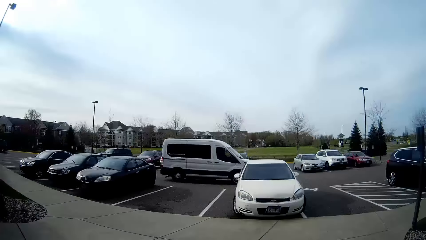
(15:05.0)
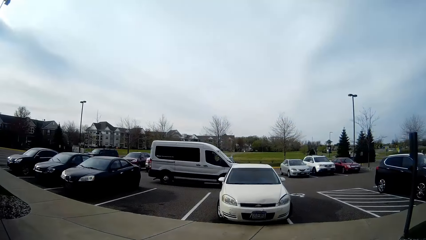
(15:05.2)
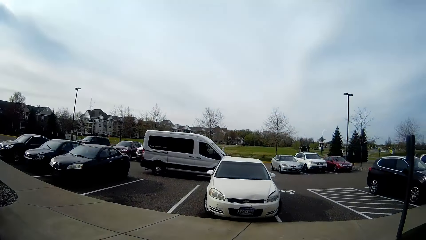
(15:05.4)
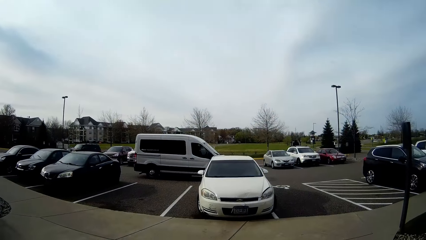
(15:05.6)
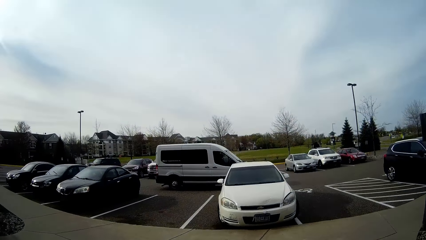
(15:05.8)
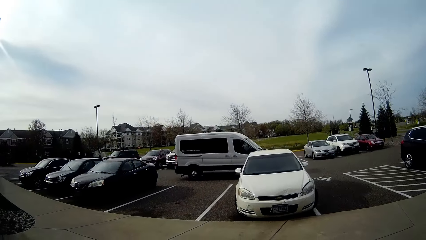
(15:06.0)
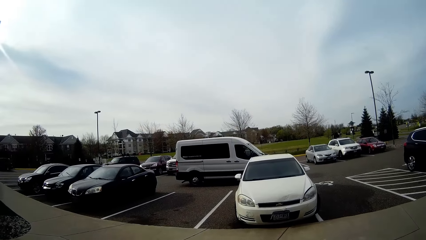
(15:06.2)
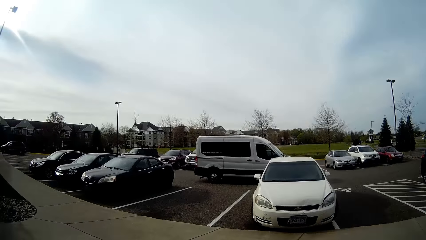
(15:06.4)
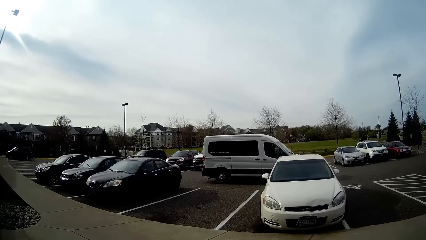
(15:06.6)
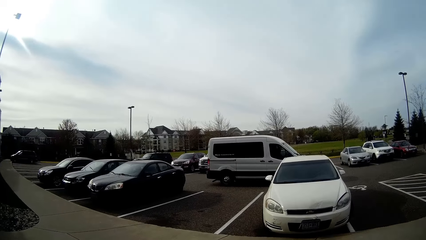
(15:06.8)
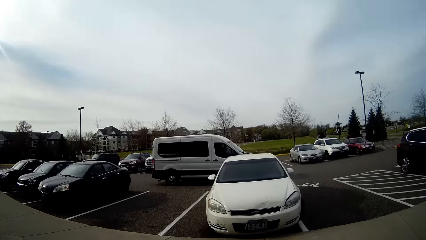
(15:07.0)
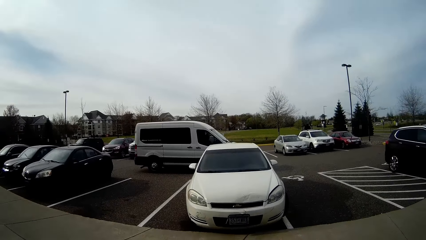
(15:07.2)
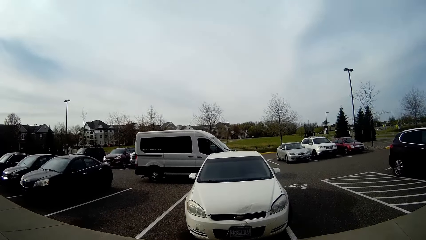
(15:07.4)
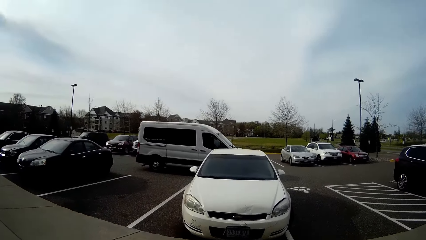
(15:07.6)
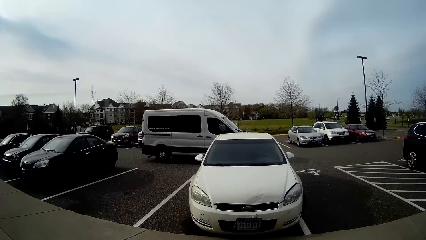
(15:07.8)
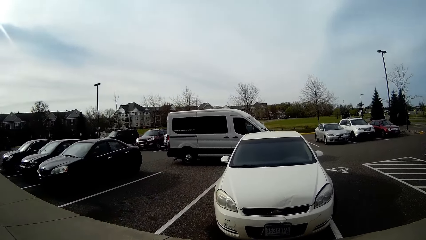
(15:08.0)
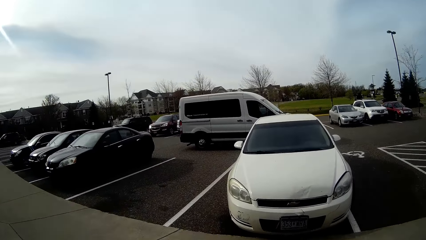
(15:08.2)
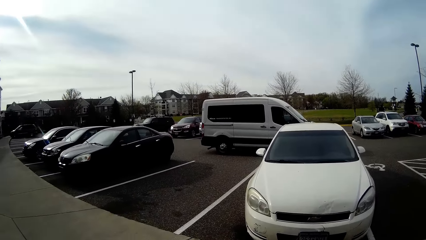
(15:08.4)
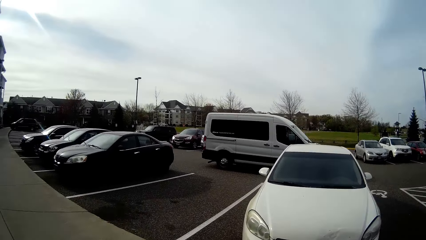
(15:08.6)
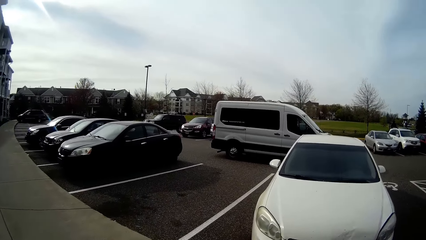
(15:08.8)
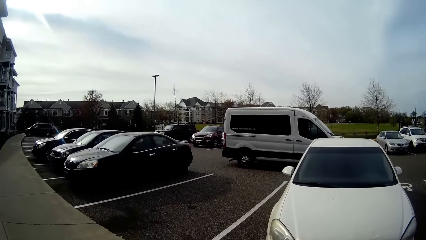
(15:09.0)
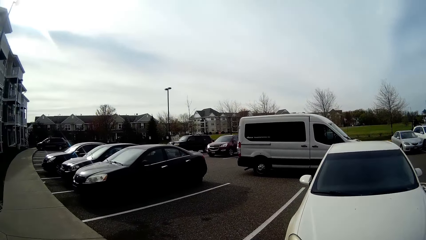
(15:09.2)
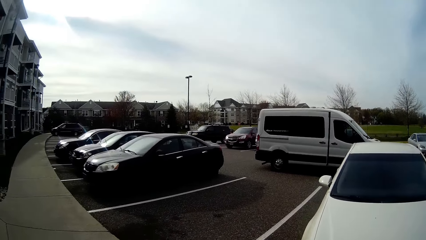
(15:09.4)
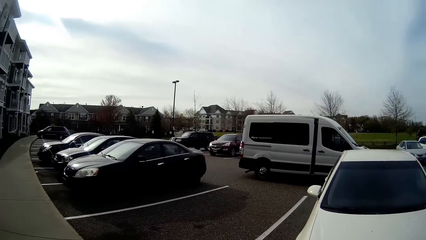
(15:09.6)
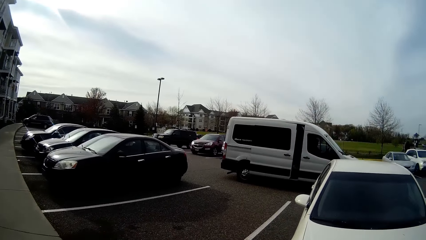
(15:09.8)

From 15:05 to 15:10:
A white van parks in front of the camera wearer and a baby. The camera wearer walks towards the white van. The baby walks towards the van.

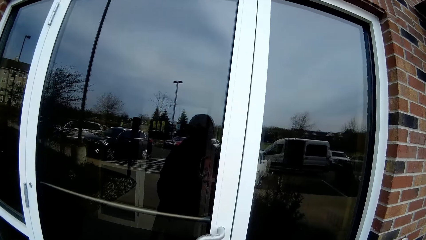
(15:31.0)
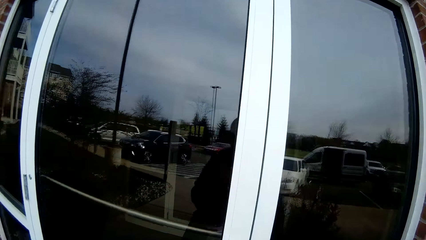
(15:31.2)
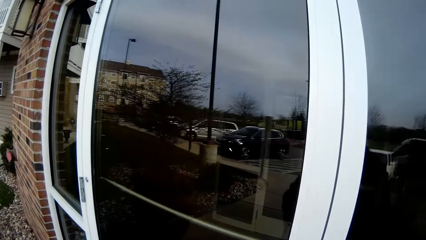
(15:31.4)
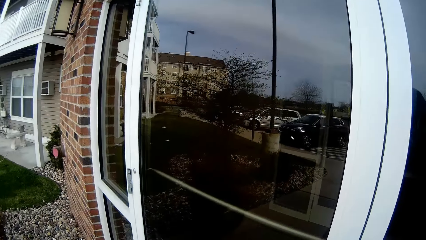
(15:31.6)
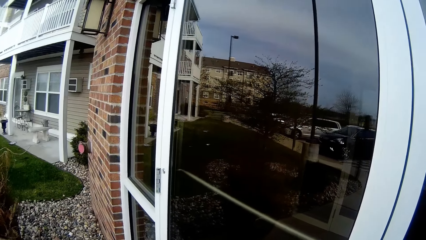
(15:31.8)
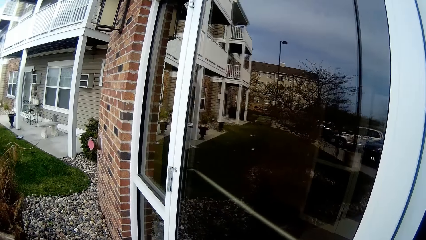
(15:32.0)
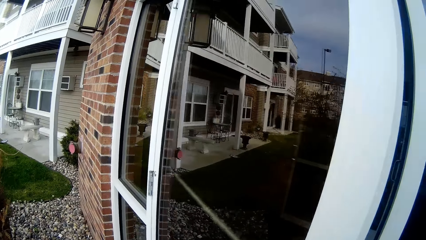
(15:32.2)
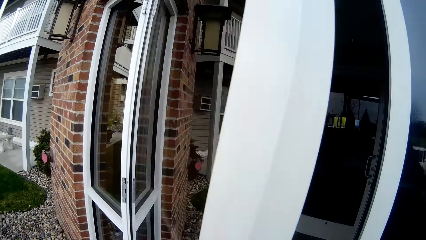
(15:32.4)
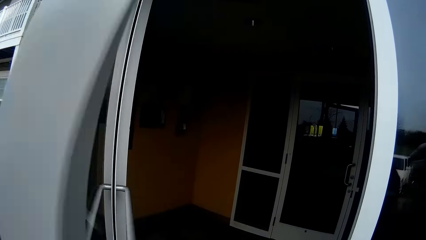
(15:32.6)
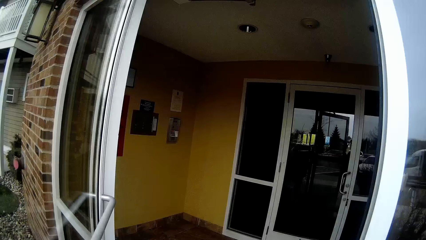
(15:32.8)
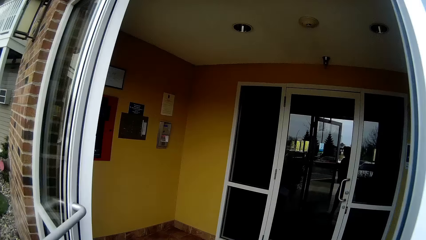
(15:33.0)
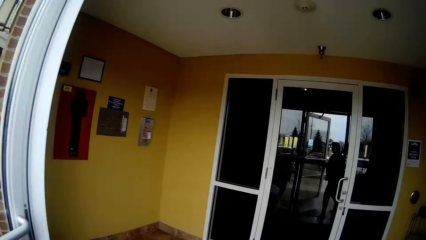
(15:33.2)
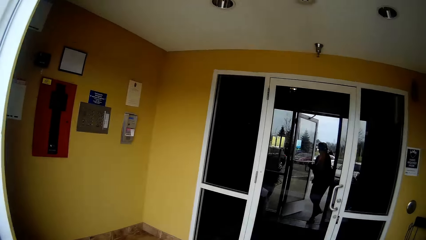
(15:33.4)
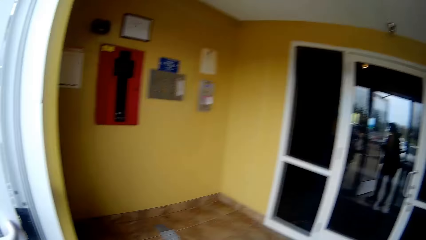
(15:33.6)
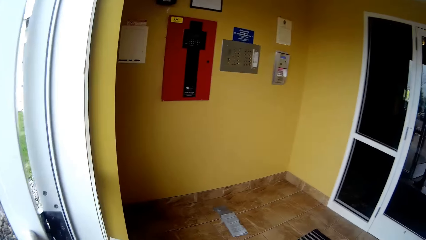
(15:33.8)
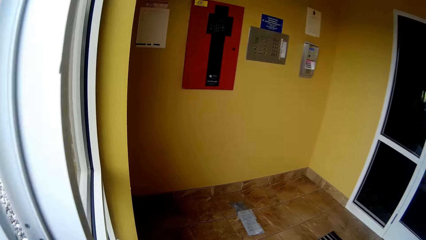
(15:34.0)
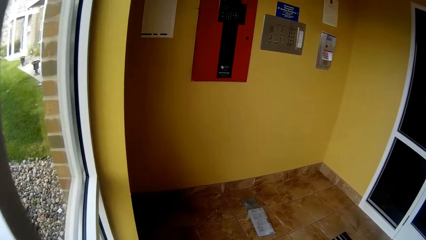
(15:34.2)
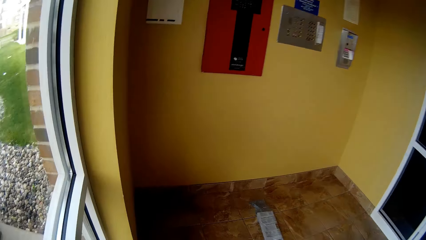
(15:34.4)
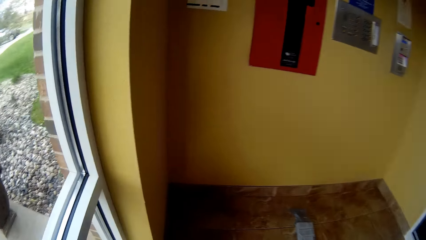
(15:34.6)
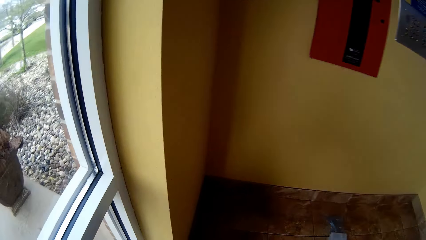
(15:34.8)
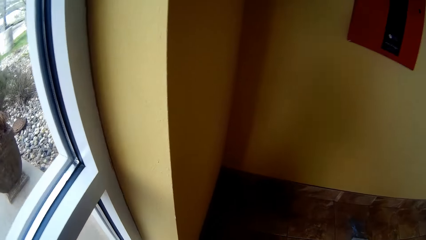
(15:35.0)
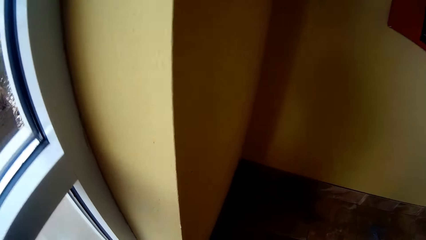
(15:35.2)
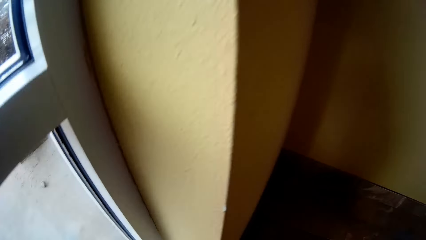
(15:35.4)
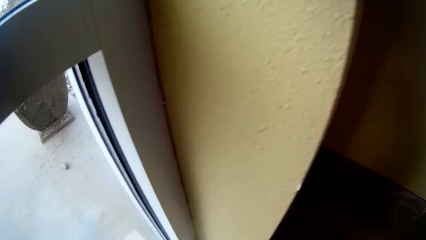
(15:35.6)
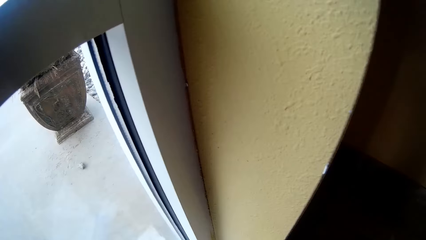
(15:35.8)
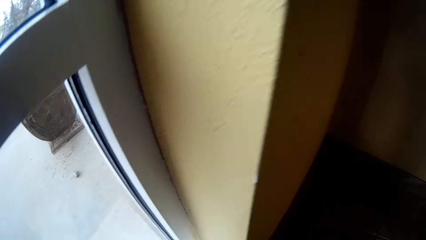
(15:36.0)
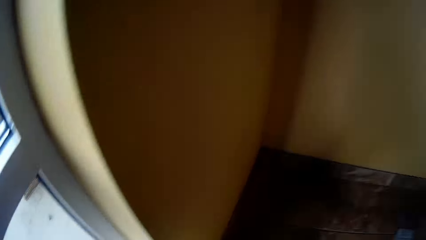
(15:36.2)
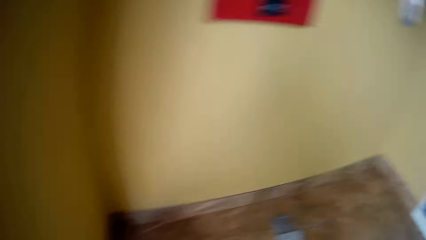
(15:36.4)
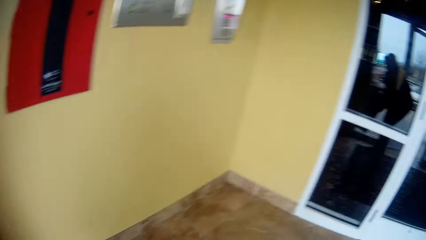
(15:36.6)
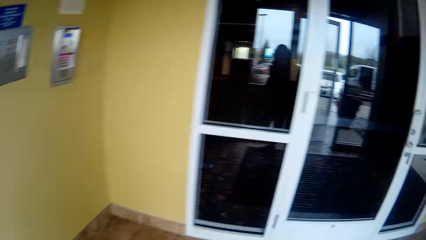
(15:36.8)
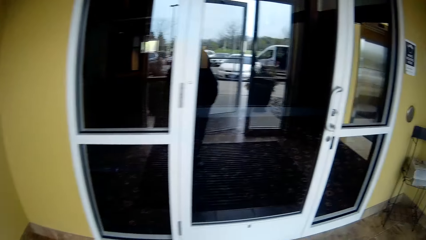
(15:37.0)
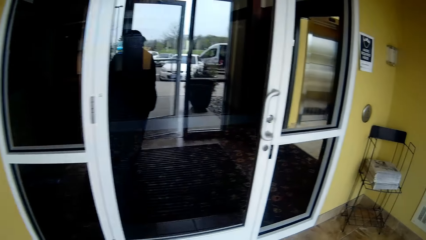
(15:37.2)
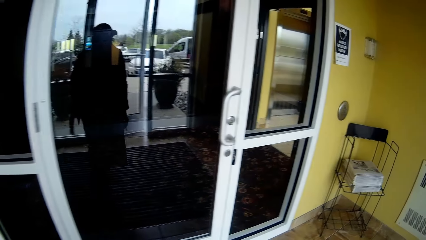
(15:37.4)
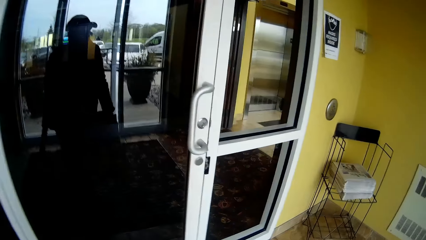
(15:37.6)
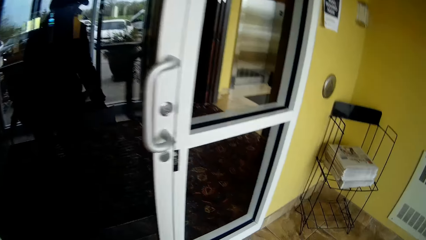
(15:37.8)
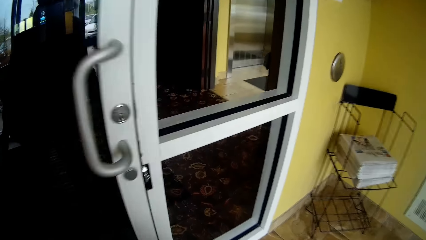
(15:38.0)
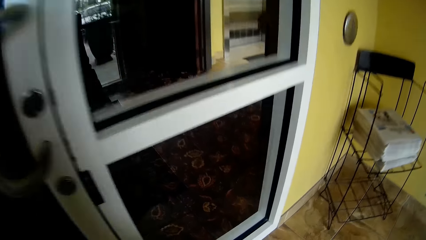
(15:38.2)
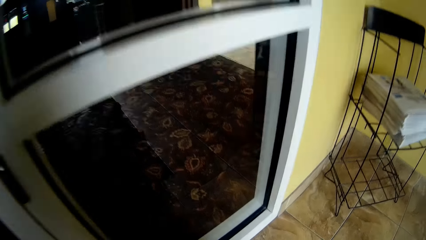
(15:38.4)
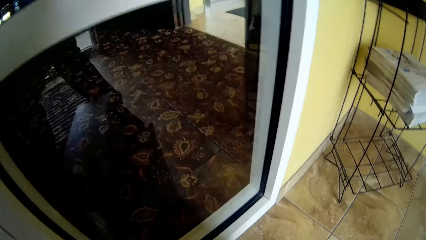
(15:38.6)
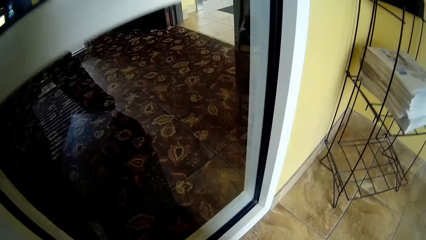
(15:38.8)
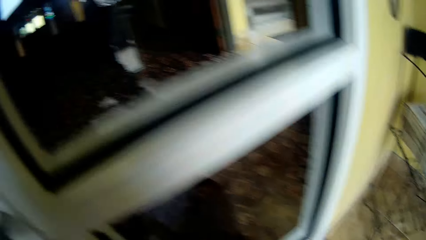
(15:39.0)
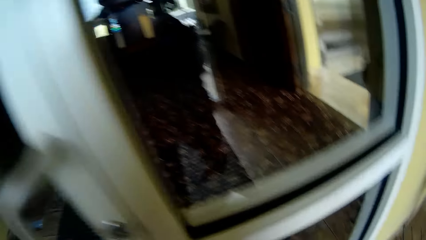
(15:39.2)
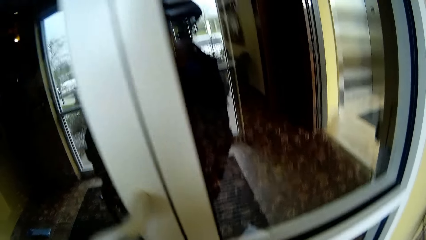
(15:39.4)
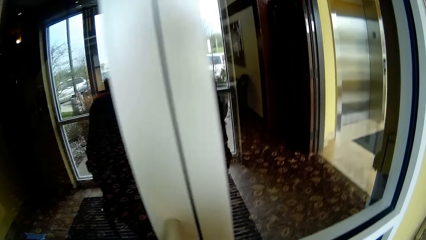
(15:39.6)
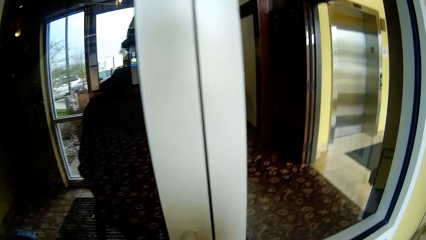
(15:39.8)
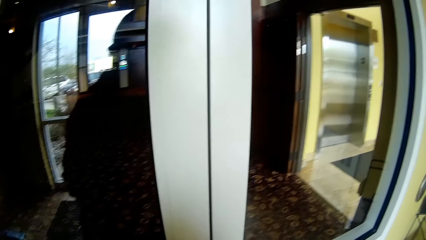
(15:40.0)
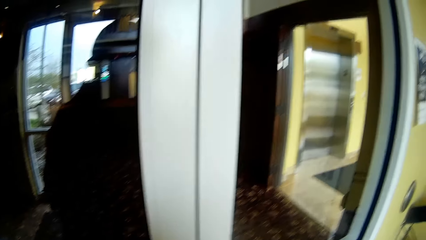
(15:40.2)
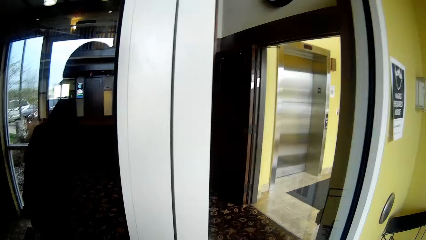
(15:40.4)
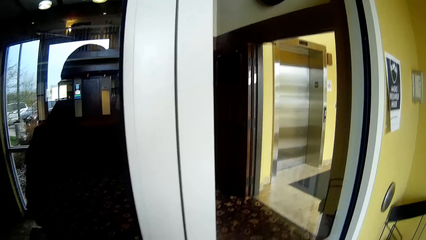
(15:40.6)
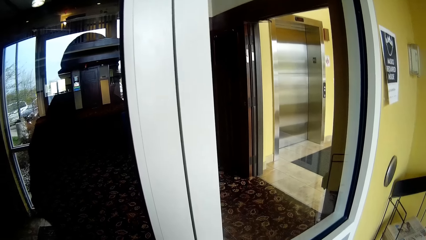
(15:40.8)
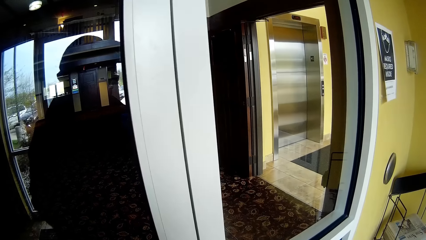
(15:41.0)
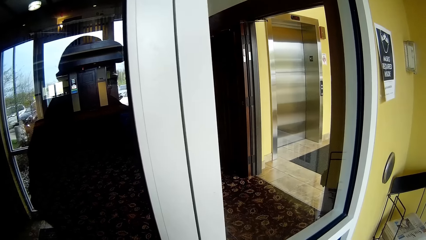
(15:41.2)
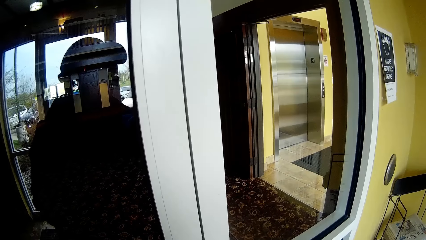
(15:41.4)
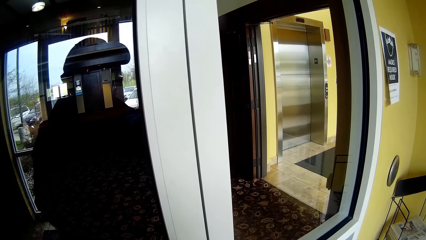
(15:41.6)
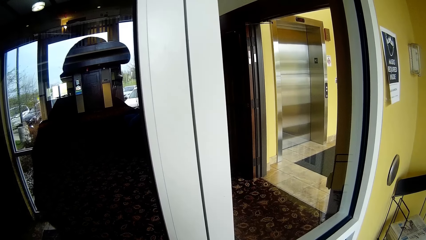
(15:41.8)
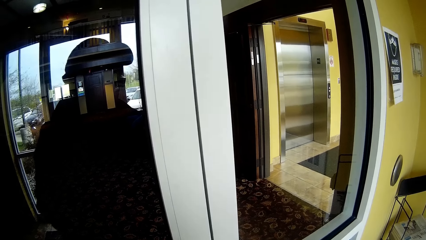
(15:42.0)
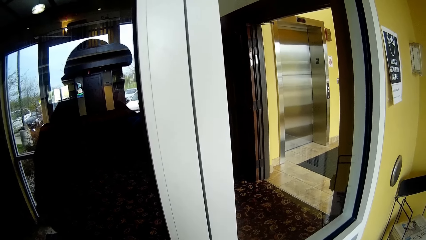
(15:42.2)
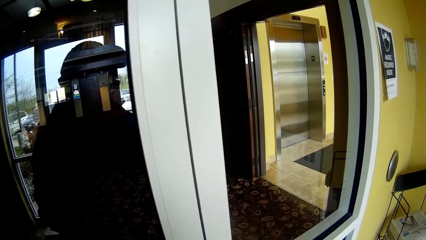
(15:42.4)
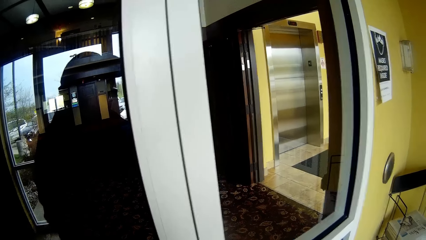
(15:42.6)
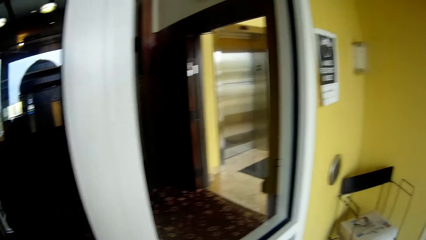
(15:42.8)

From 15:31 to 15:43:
The camera wearer opens the door with her left hand. She closes the door, walks in a corridor, and puts a trash bin on the floor. She unlocks a door with the keys.
